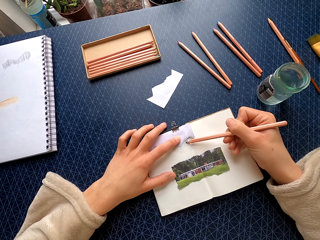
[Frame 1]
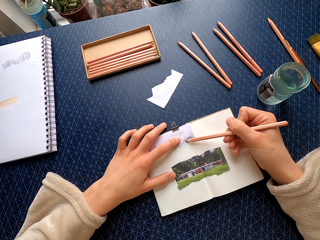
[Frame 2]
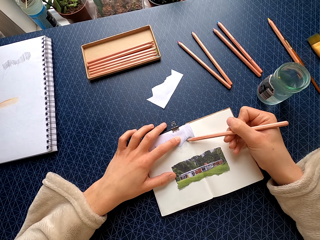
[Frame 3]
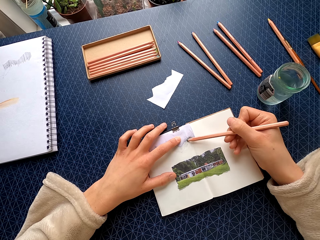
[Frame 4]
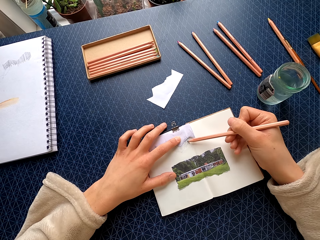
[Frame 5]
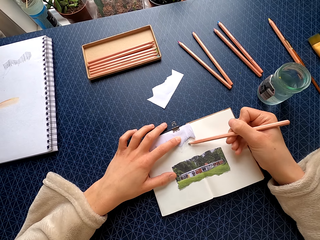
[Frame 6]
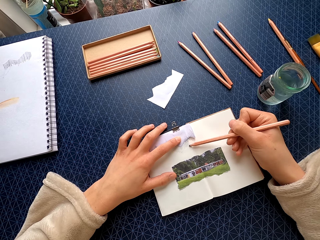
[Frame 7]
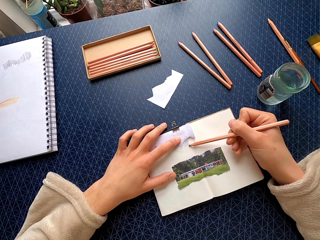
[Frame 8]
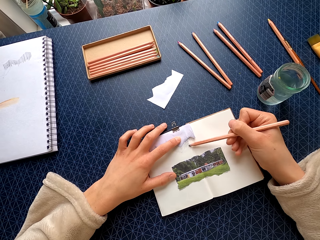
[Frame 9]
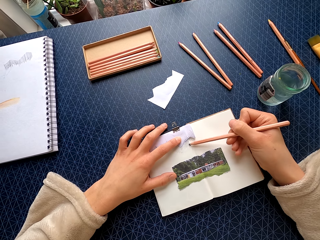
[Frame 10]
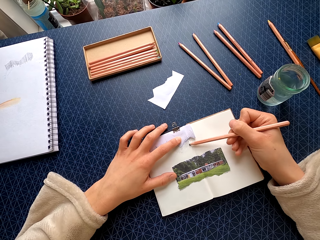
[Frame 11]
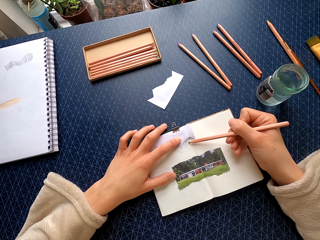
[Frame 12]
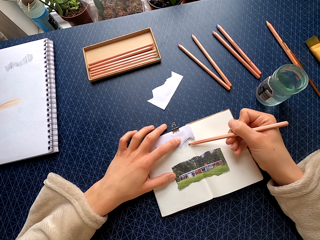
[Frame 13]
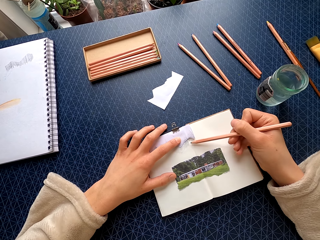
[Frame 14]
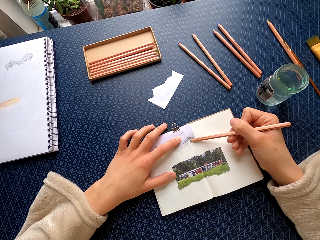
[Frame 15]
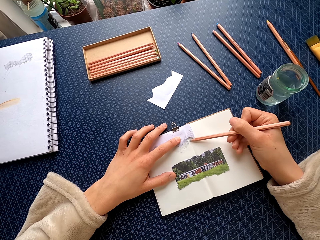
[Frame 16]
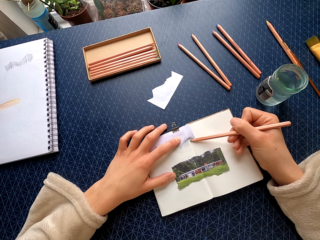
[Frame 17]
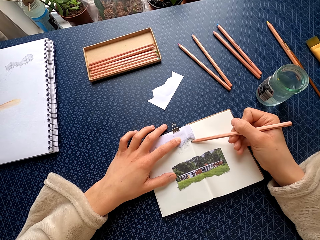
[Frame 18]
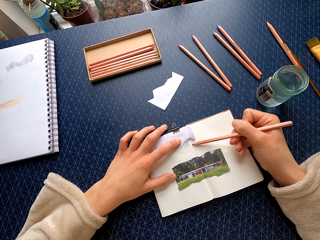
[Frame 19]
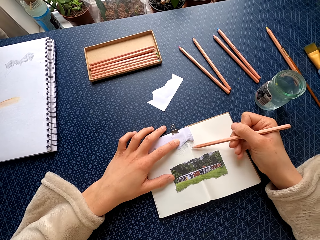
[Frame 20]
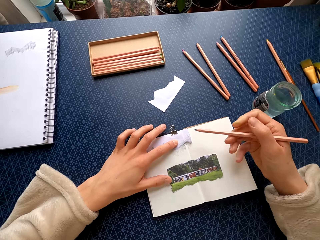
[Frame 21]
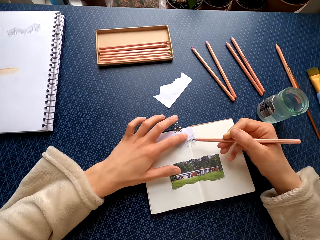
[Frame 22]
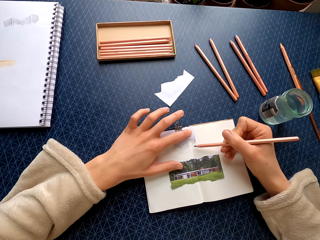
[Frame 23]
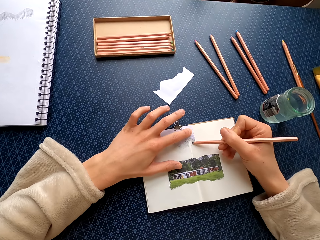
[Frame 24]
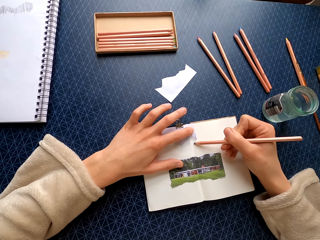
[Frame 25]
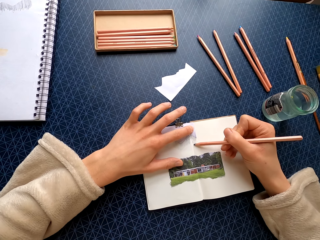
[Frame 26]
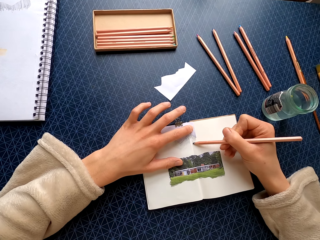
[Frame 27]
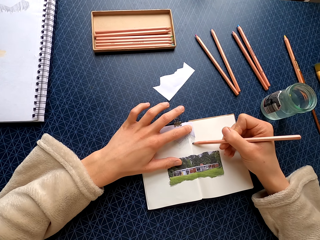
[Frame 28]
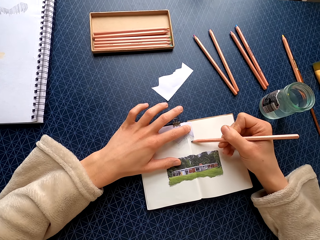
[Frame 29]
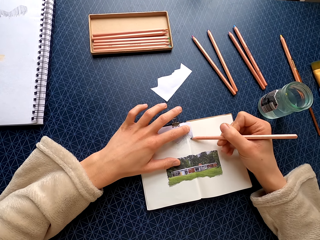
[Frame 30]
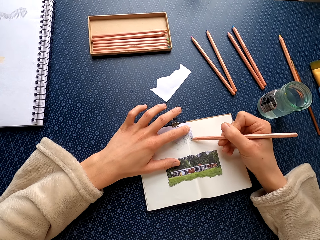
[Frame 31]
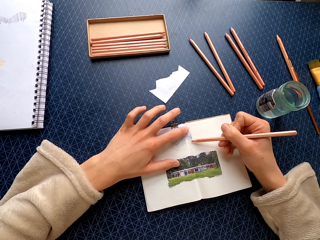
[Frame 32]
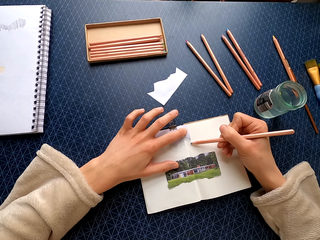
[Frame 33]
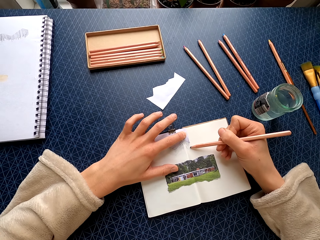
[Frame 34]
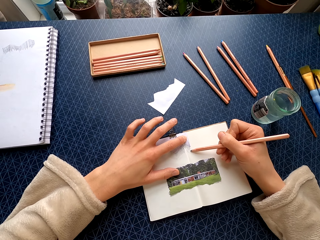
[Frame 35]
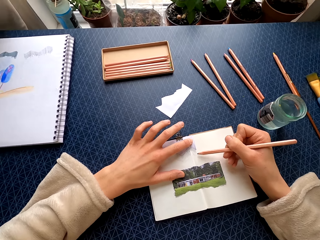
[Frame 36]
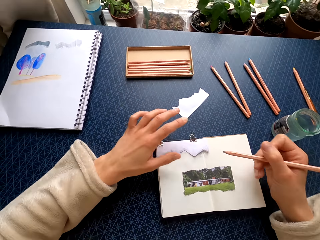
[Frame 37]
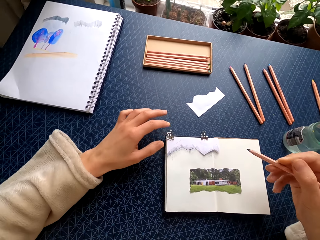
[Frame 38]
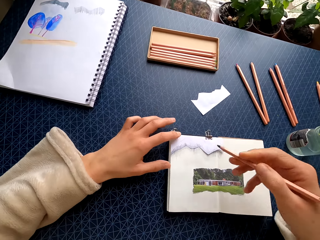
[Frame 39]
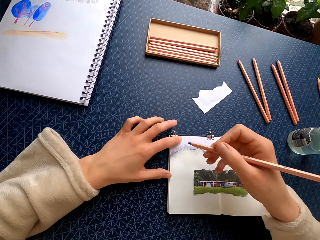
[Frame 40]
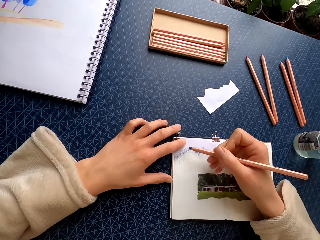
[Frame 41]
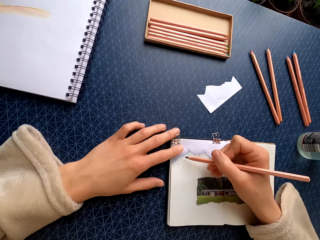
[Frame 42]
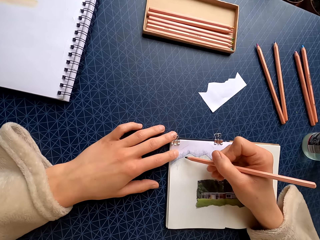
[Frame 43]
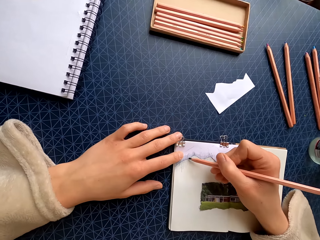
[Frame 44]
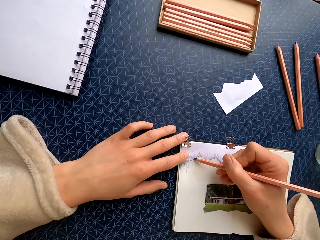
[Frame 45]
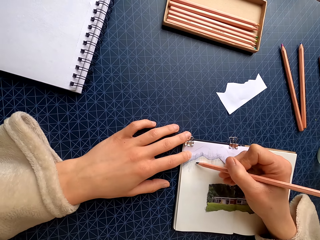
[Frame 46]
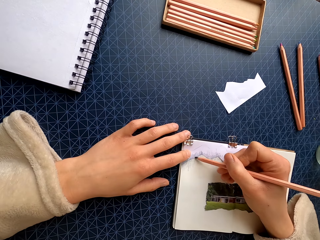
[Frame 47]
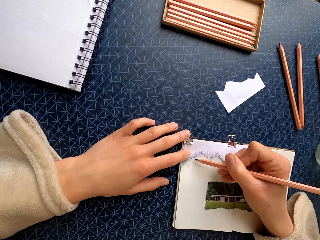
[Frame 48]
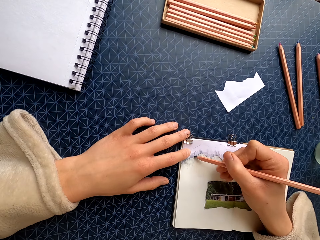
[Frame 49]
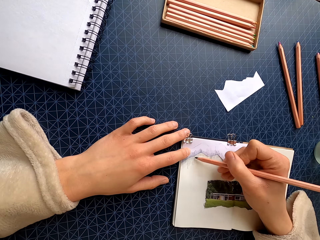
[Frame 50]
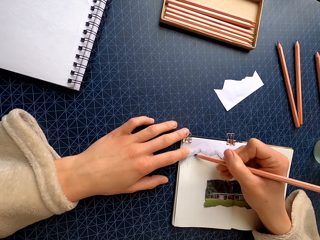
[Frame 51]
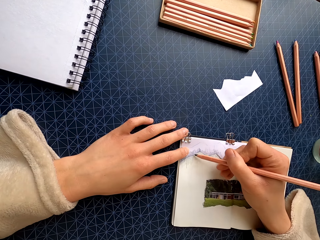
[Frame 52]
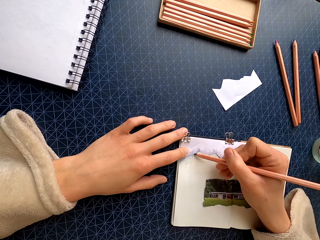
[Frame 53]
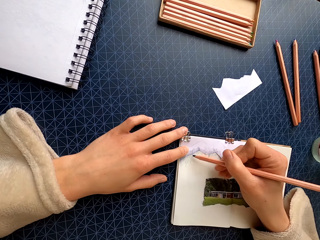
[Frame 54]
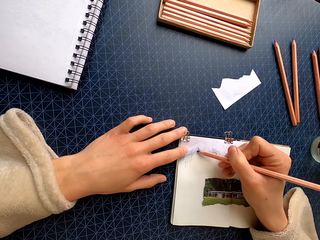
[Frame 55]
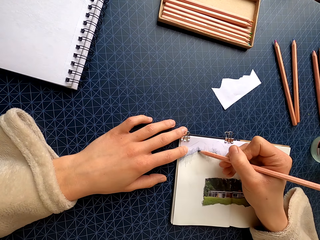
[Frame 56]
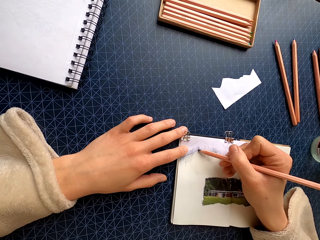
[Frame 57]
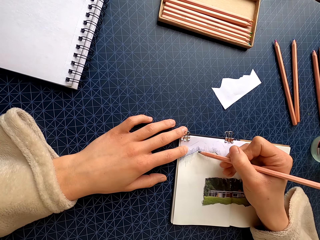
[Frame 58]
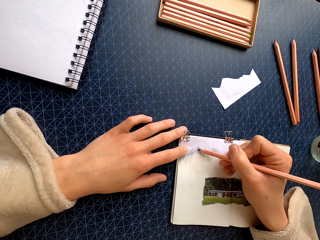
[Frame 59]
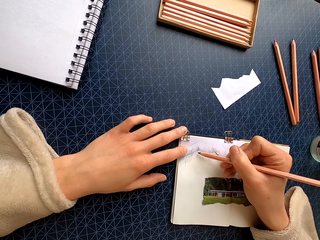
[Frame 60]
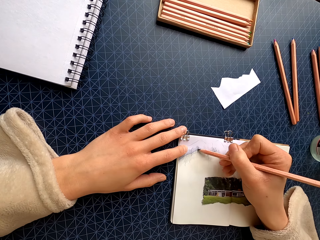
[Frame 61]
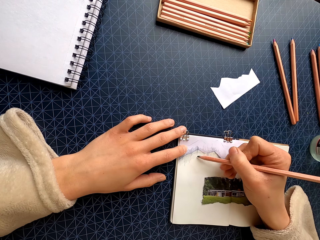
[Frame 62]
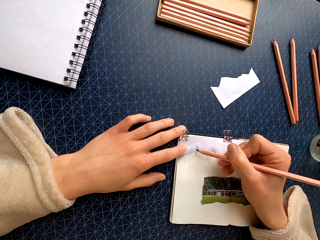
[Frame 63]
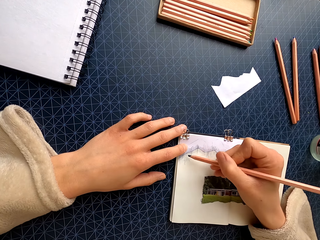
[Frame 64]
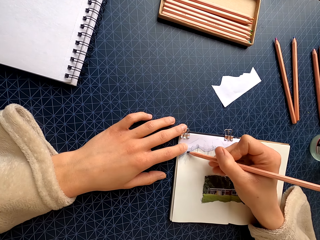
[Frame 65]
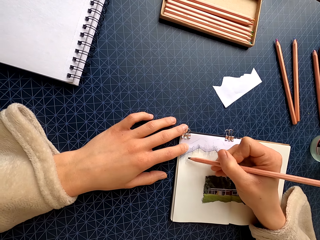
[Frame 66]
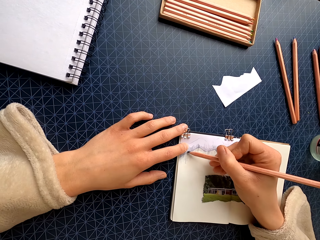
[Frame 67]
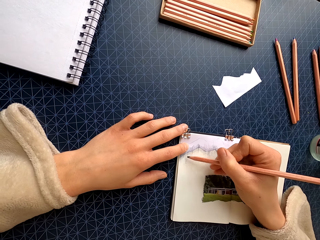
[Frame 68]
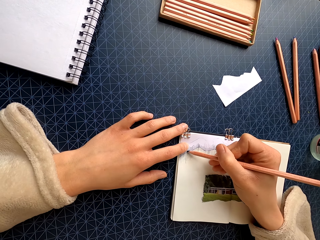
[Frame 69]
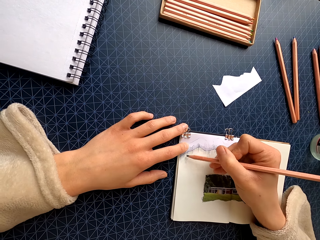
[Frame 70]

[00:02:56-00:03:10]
The camera wearer holds the piece of paper with her left hand. She colors the book with the pencil. She holds the piece of paper with her left hand. She colors the book with the pencil.

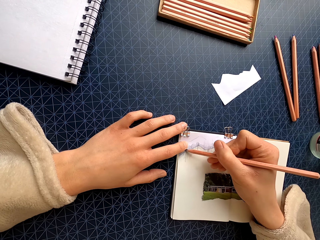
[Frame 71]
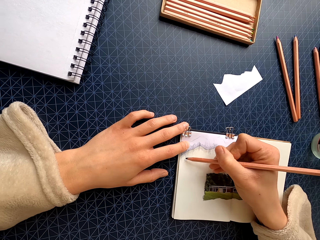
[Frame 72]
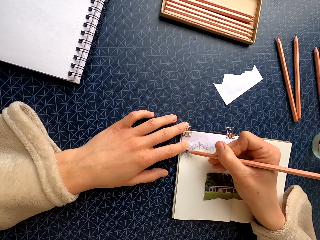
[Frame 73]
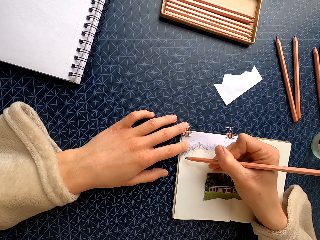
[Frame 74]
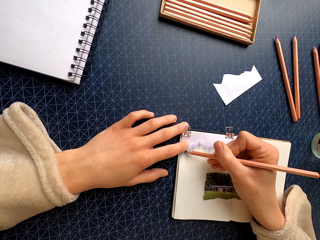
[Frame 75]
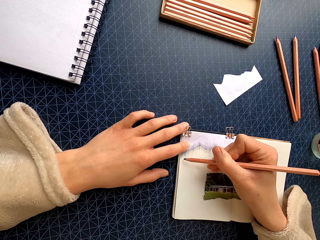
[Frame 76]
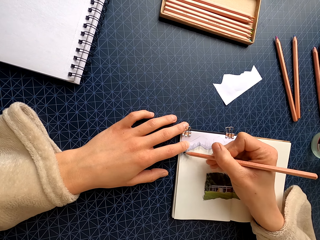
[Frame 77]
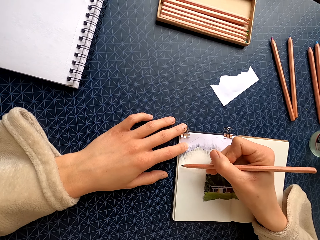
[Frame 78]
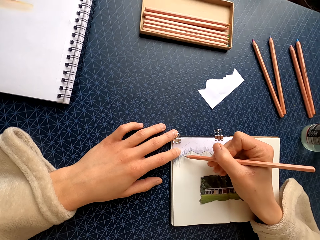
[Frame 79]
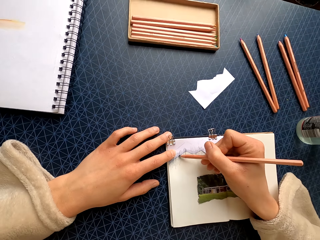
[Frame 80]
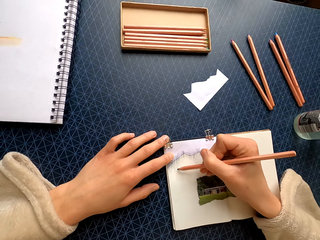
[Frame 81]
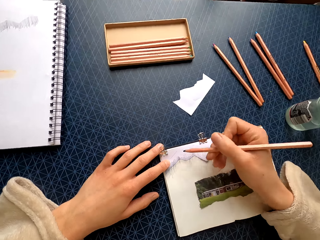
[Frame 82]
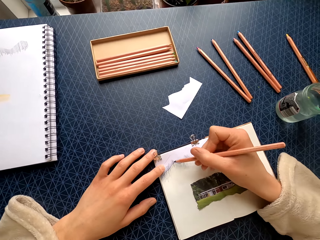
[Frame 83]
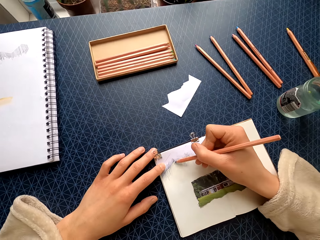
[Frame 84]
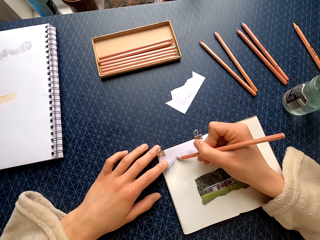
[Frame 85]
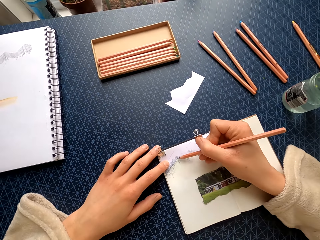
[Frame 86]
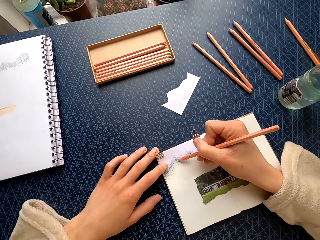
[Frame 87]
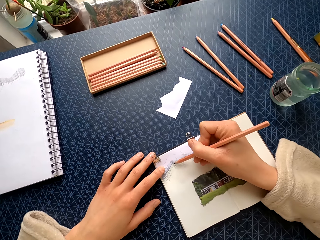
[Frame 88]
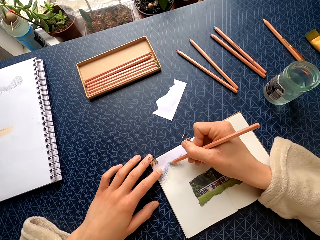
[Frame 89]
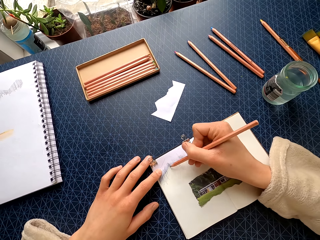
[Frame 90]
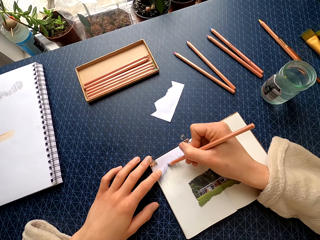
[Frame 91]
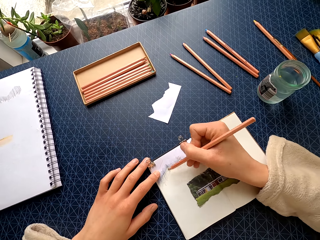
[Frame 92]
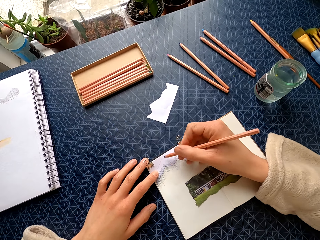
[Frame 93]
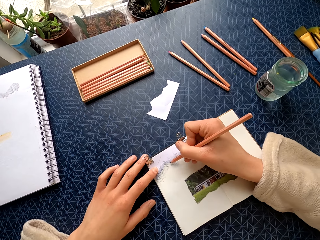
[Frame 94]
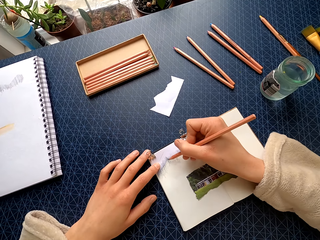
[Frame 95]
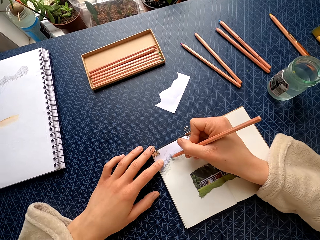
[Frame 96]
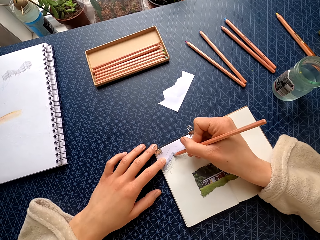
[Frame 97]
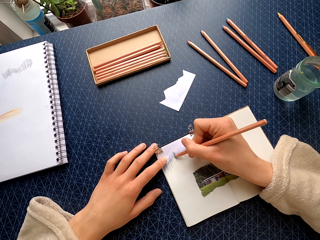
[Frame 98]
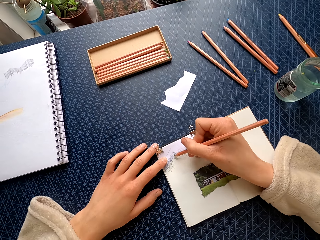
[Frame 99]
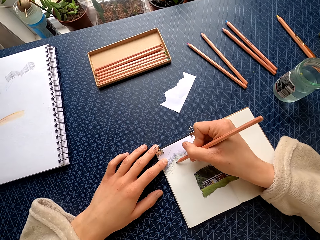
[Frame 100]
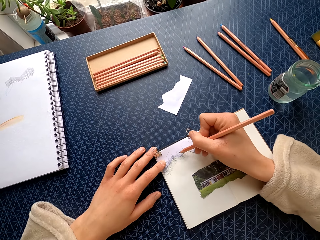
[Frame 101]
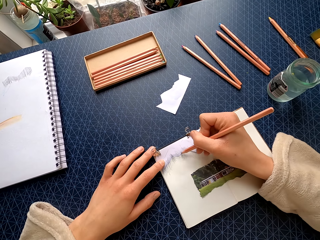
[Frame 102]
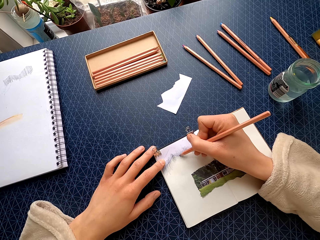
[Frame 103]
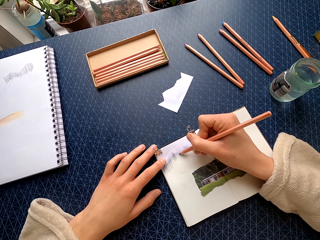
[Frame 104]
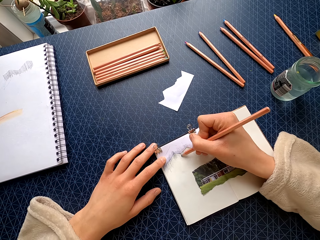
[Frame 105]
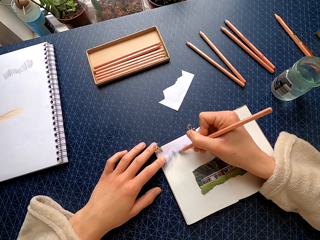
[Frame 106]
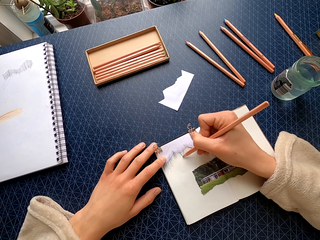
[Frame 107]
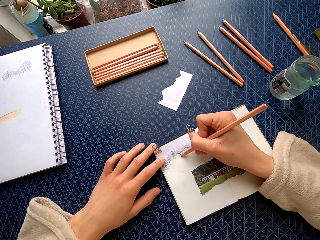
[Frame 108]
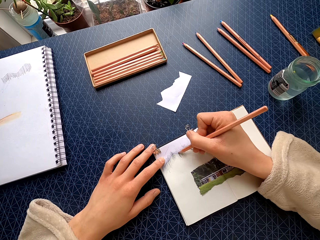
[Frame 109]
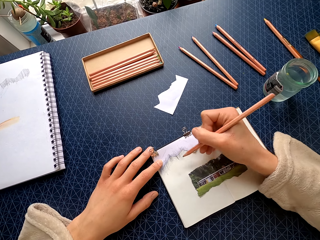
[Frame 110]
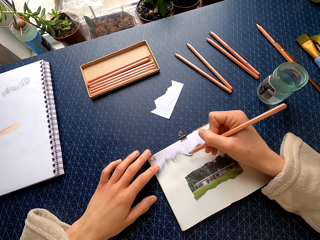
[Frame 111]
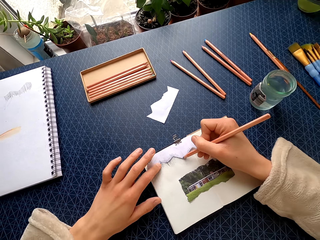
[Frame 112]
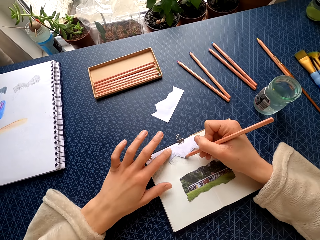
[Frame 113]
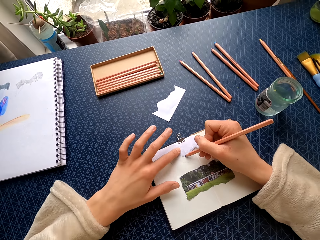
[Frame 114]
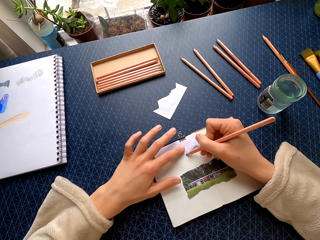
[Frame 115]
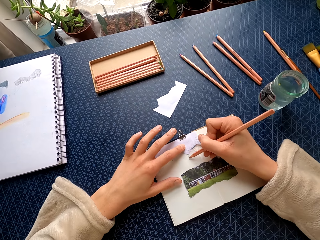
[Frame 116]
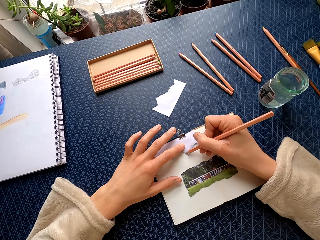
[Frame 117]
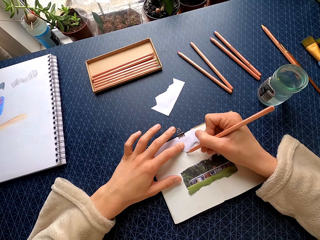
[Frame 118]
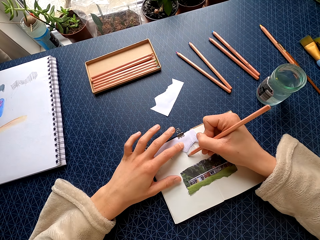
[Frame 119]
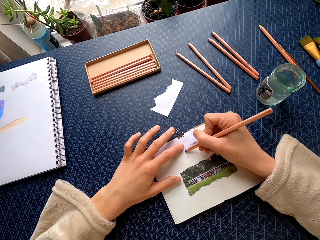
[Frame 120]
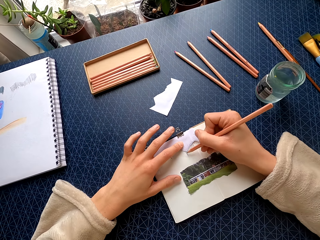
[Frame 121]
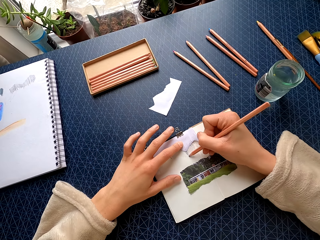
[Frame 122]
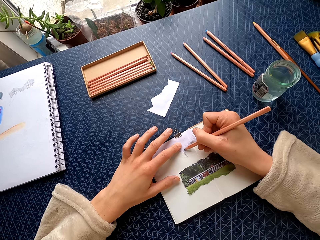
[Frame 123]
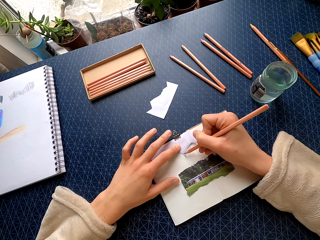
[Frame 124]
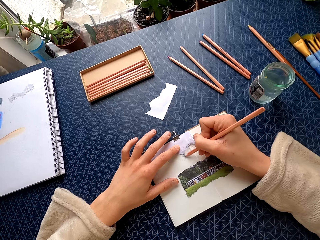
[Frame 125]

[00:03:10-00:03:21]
The camera wearer holds the piece of paper with her left hand. She colors the book with the pencil.
